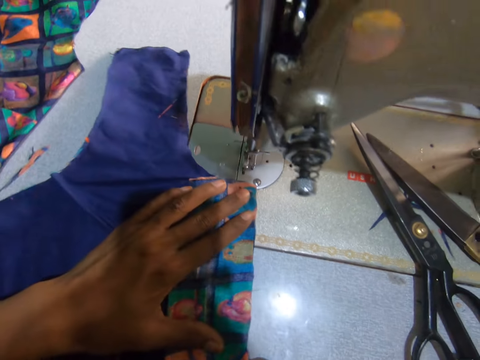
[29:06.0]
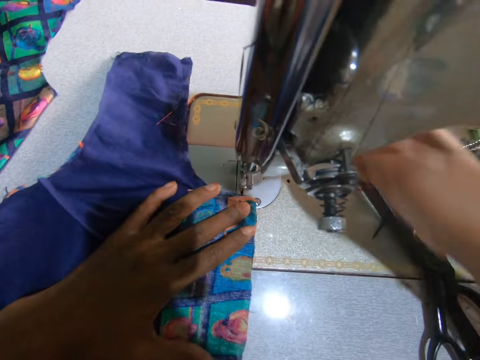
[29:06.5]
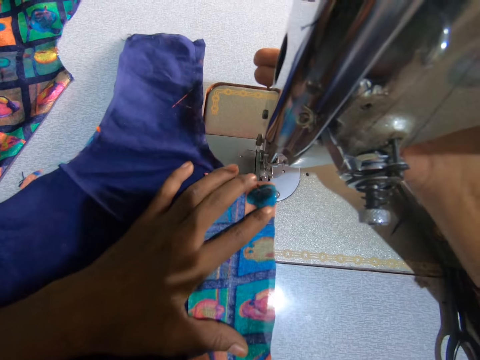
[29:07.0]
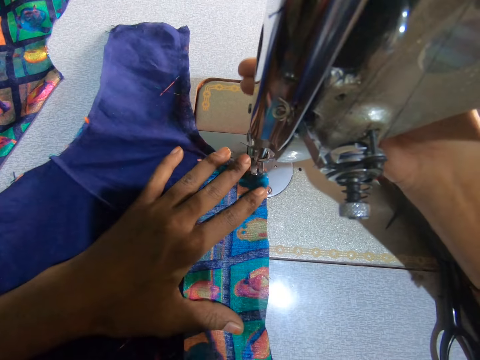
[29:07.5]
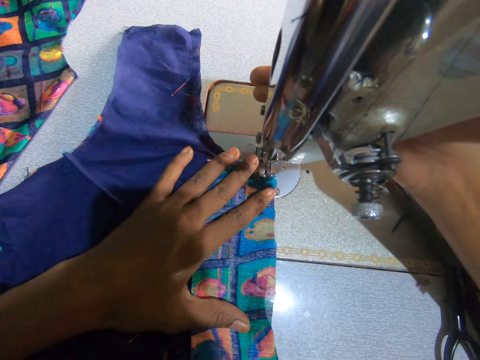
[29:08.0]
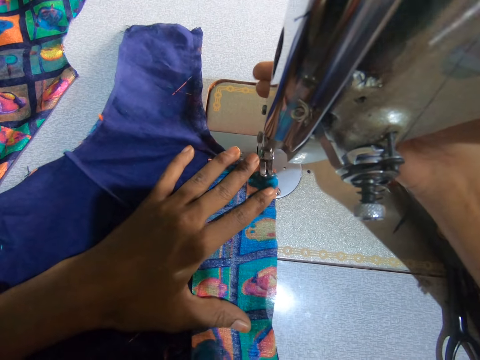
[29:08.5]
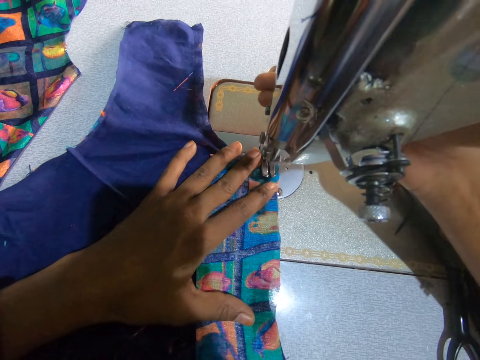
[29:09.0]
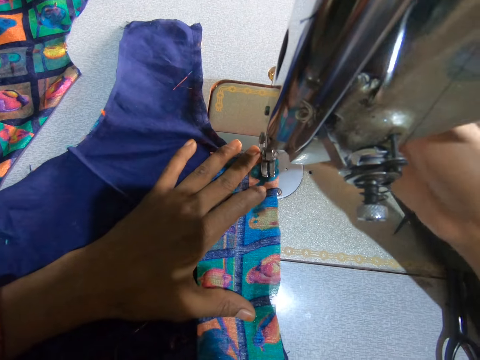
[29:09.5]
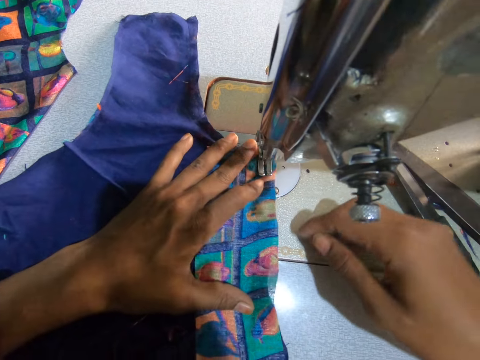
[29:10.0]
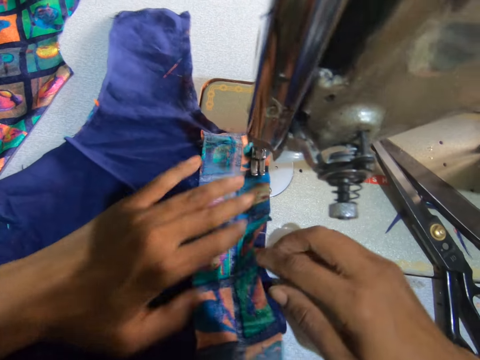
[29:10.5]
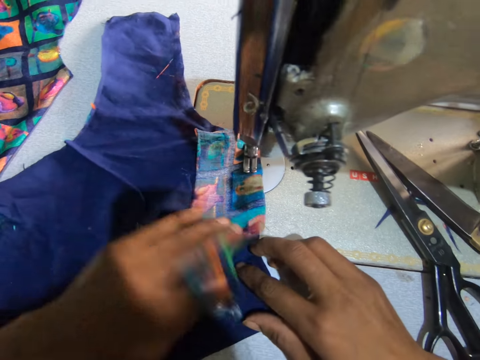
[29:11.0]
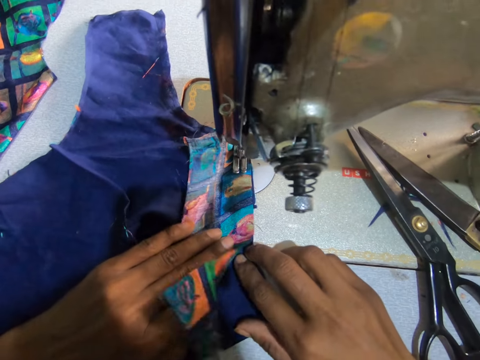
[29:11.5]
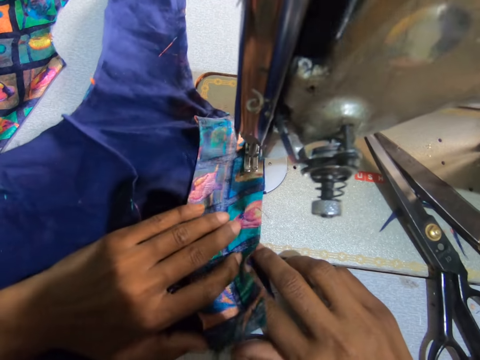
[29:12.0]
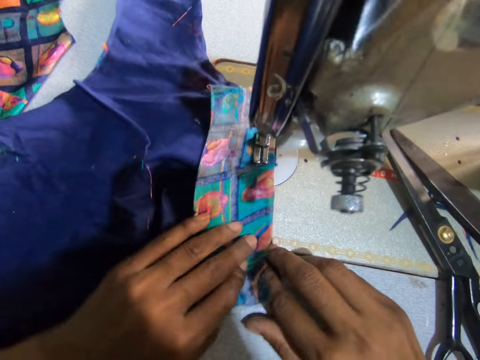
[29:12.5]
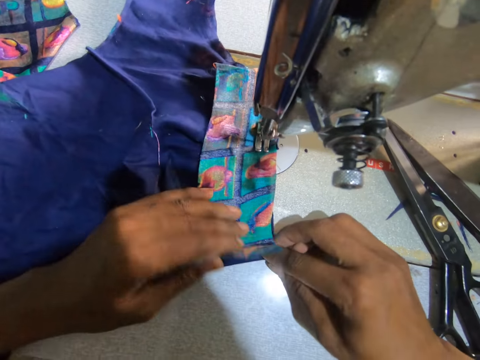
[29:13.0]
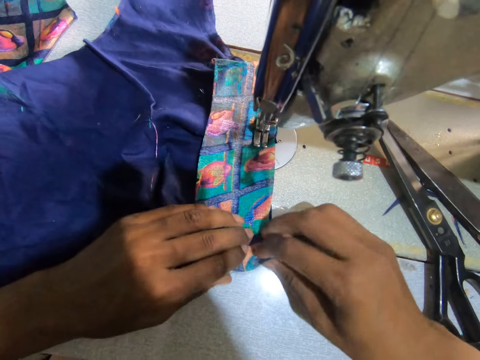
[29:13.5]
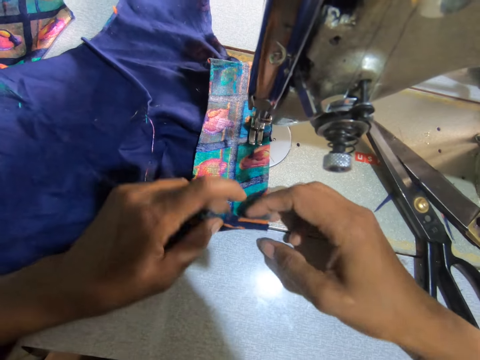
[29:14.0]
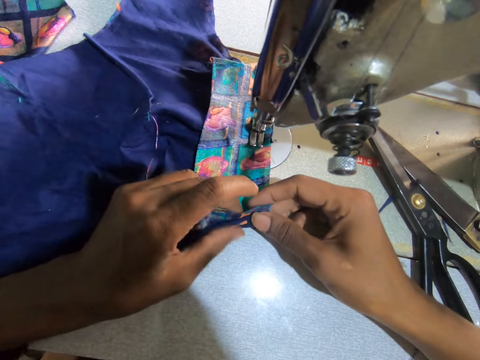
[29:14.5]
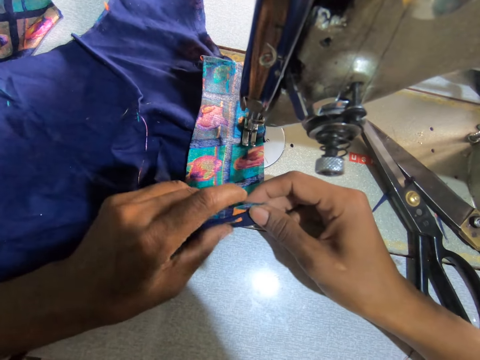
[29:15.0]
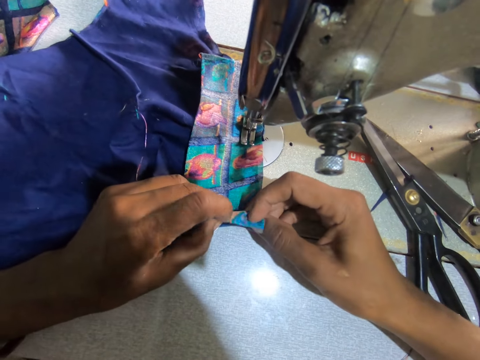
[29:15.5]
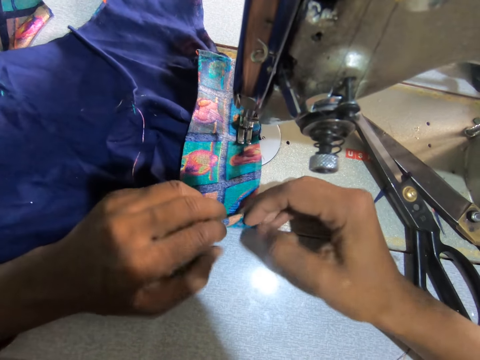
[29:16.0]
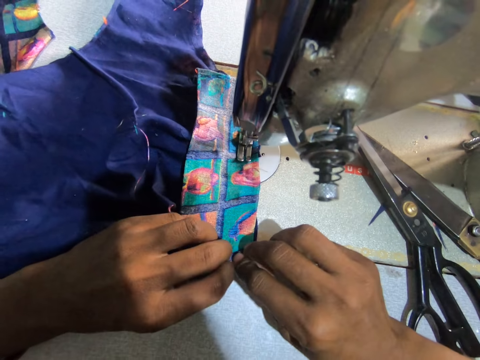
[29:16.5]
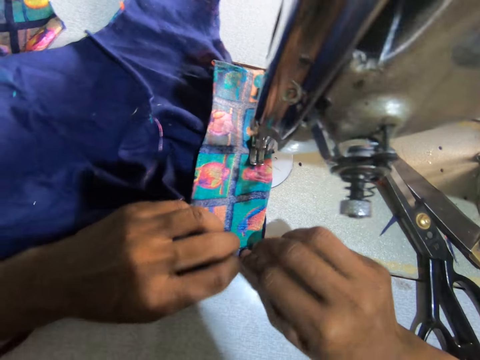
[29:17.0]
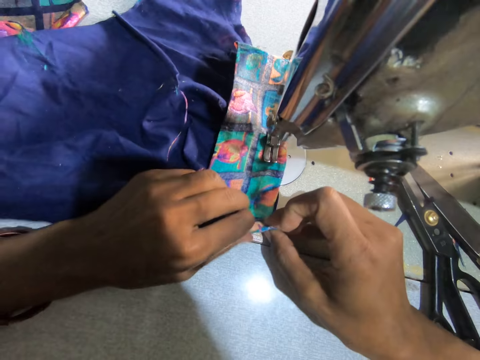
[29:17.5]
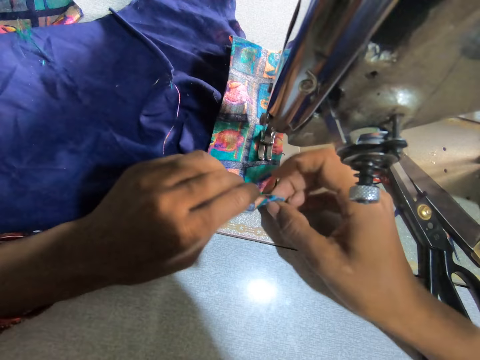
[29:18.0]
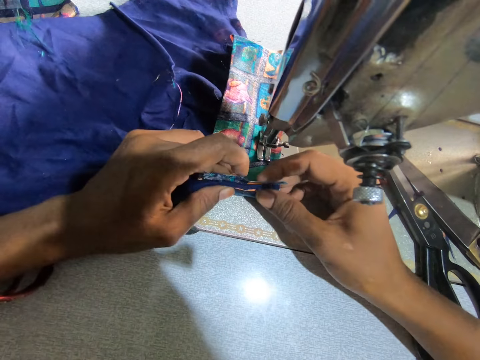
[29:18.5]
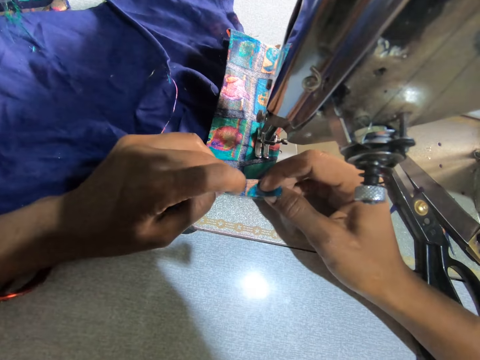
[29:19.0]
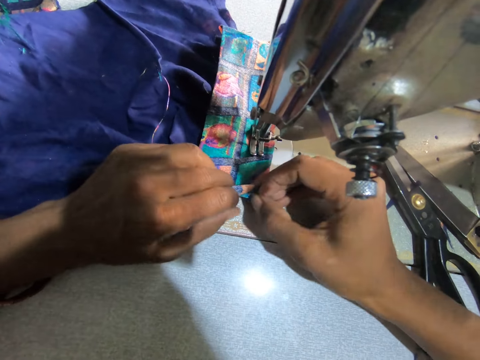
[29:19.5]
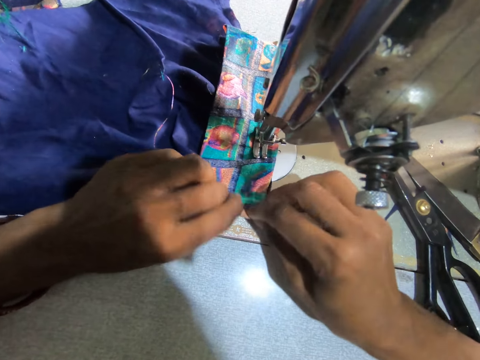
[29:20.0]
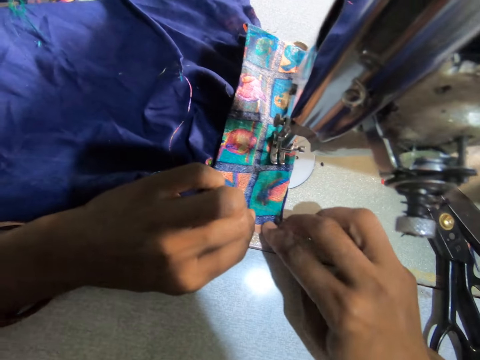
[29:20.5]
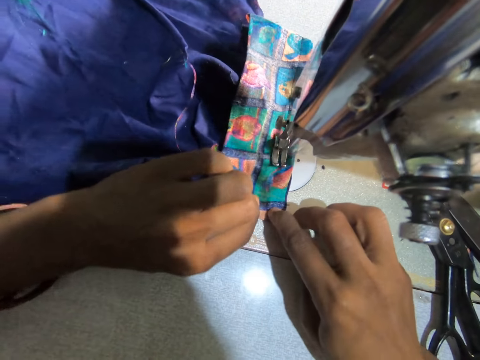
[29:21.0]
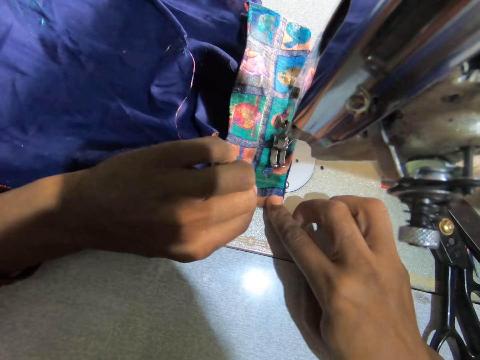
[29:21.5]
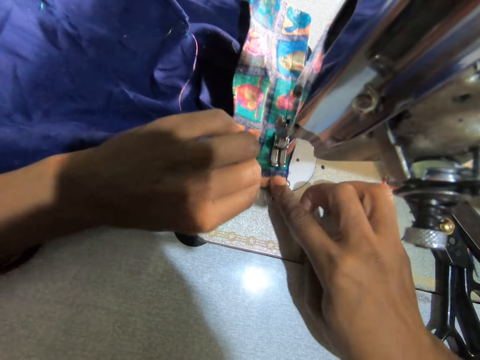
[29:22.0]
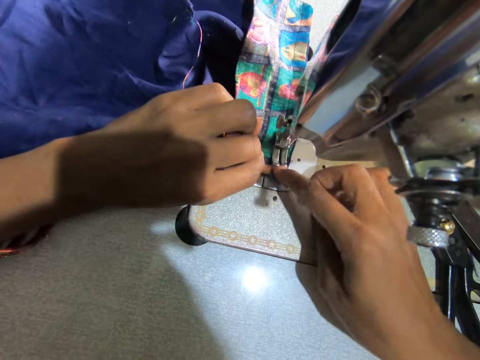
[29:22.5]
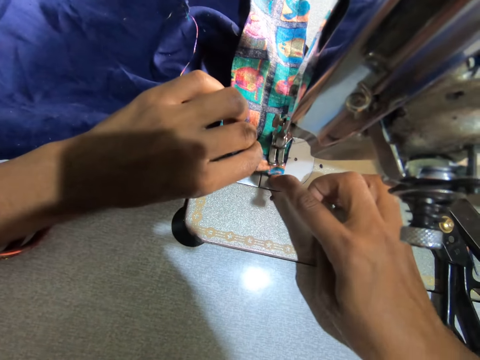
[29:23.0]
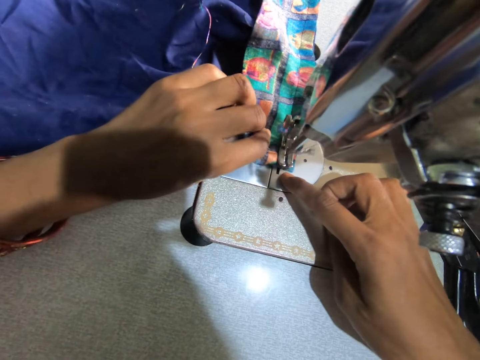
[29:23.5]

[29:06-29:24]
The camera wearer moves the fabrics towards the sewing machine. They sew the fabrics together with the sewing machine. They operate the sewing machine. They align the fabrics. They sew the fabric. They align the fabrics. They fold the fabric. They sew the fabrics. They fold the fabric. They sew the fabrics.

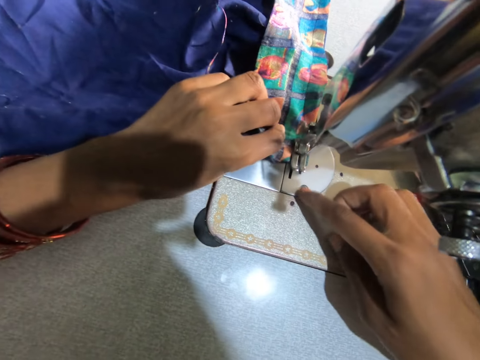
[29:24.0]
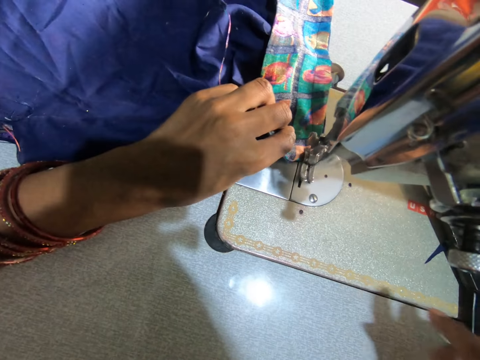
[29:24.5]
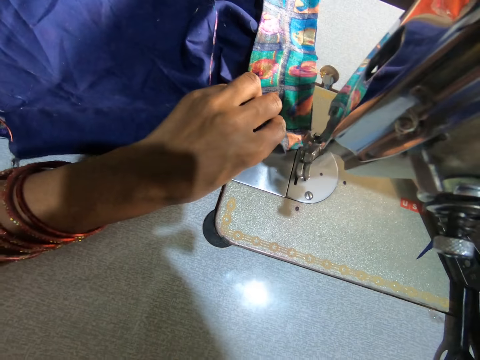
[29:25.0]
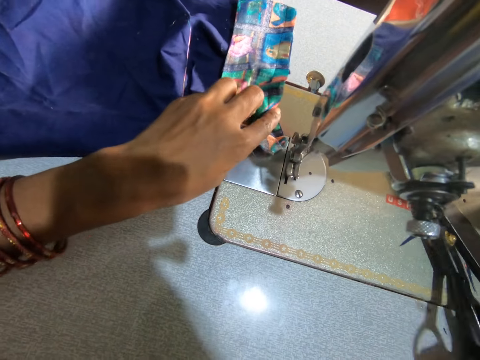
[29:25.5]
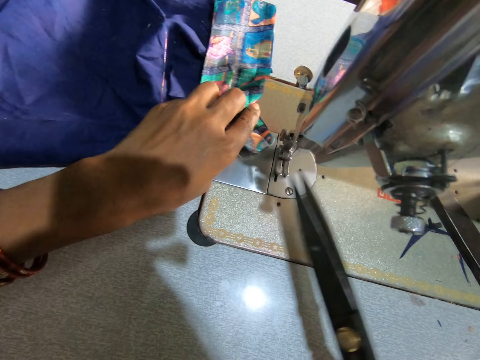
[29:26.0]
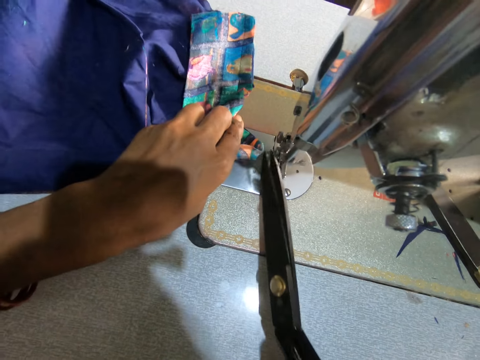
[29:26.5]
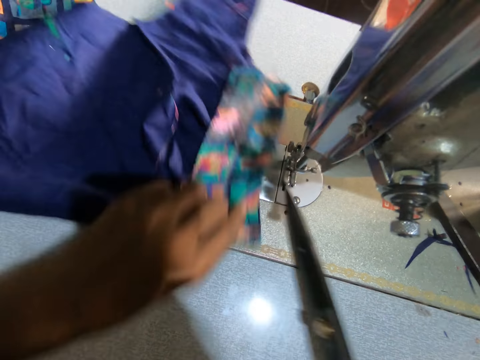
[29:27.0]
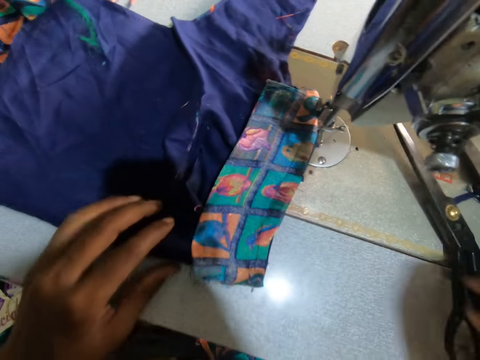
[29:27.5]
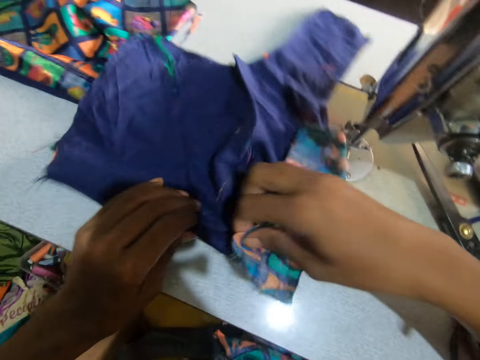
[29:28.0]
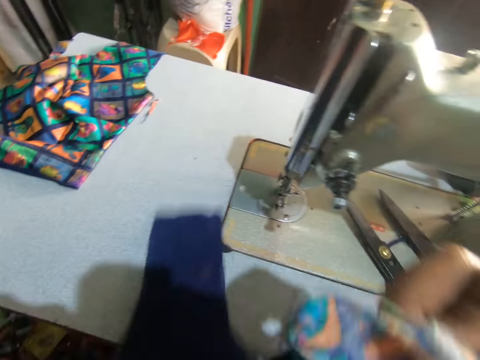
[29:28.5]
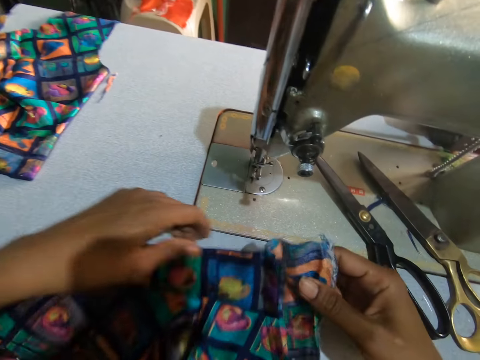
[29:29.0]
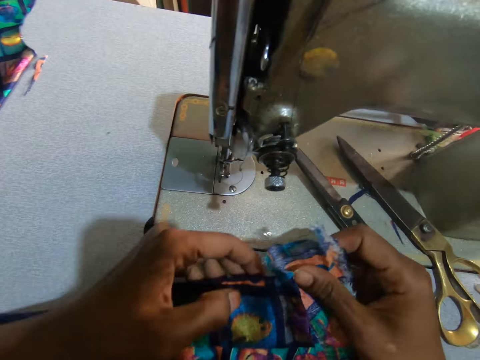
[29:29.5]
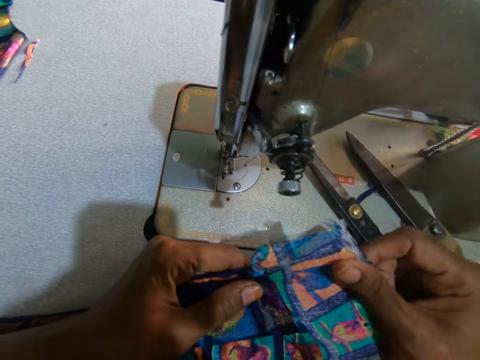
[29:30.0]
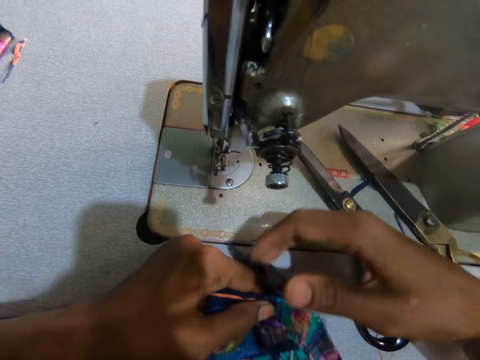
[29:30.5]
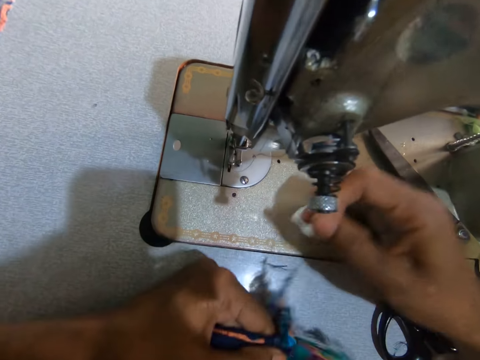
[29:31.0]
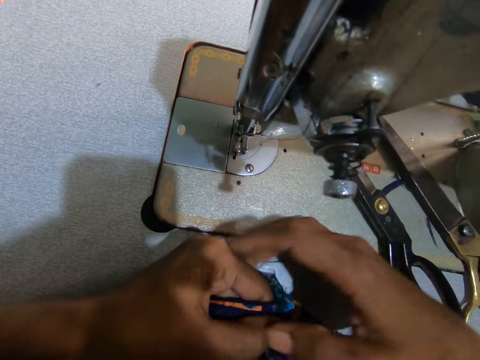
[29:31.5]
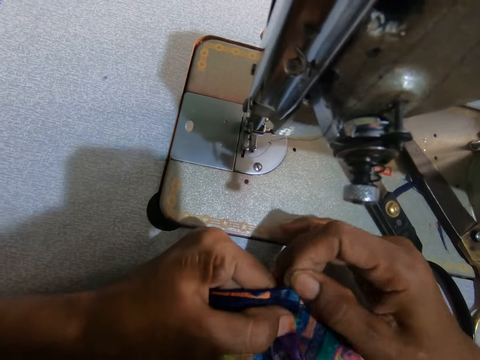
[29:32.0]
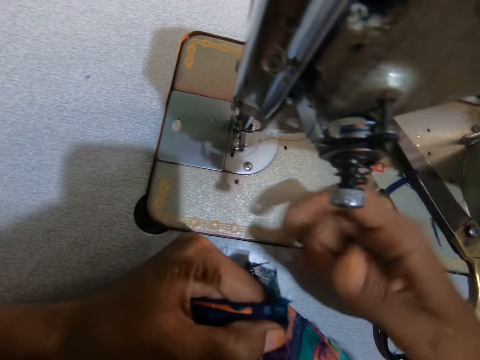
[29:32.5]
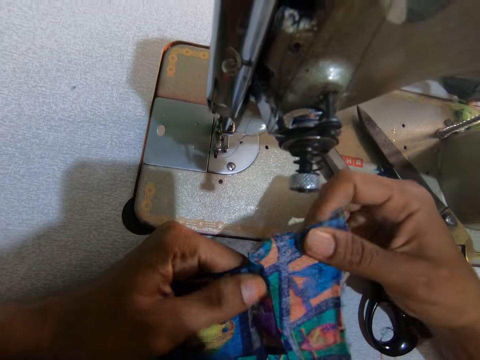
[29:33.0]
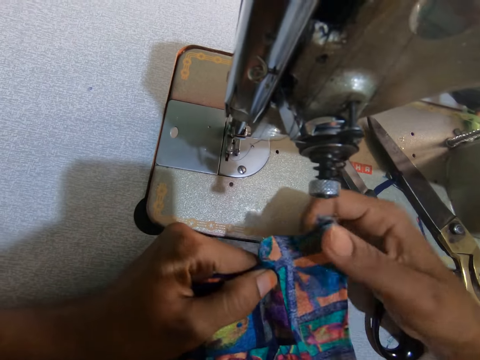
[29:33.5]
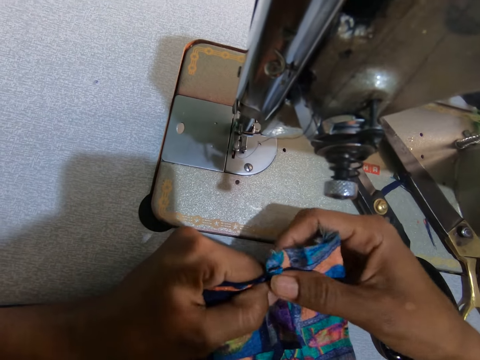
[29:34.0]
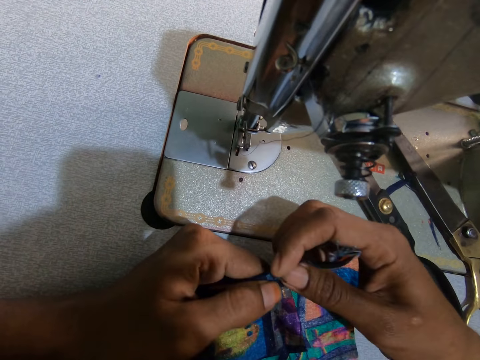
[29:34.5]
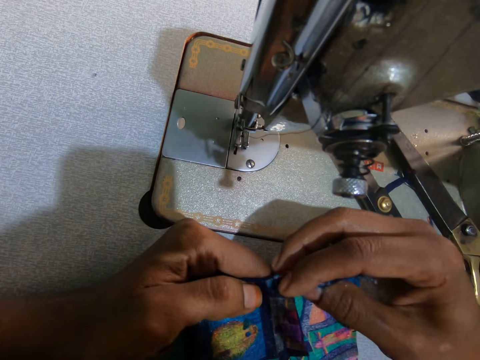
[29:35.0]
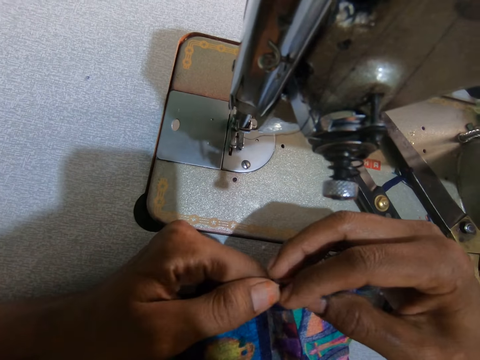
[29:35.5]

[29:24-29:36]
The camera wearer picks up the scissors. She carries the scissors on the sewing machine table with her right hand. She cuts the thread from the sewing machine with the scissors. She pulls the fabric. She places the scissors on the table. She lifts the fabric. She places the fabric on the table. She stares at the fabric. She pulls threads in the fabric. She holds the fabric with both hands. She folds the fabric.
